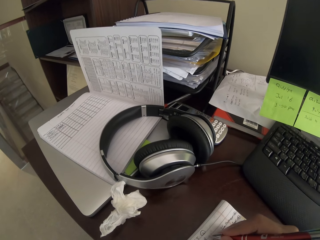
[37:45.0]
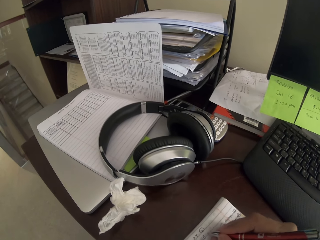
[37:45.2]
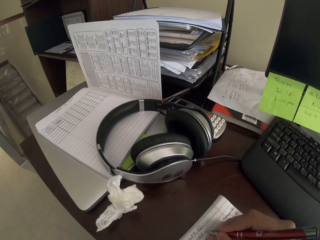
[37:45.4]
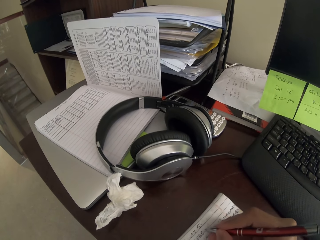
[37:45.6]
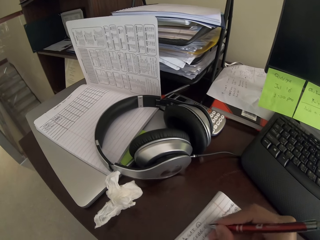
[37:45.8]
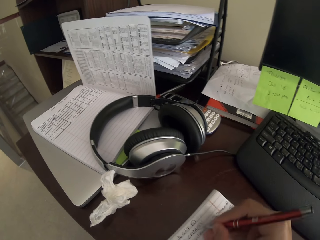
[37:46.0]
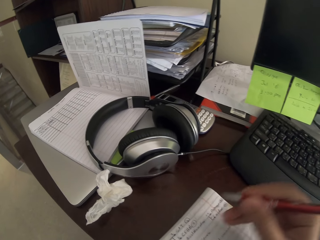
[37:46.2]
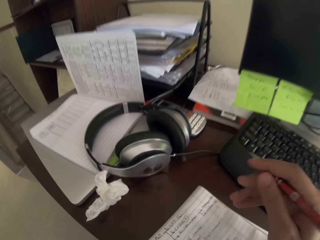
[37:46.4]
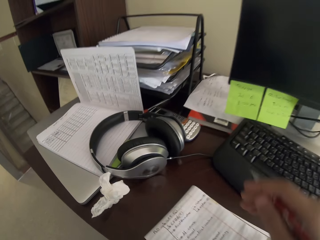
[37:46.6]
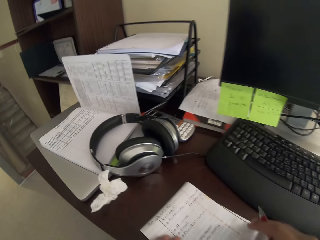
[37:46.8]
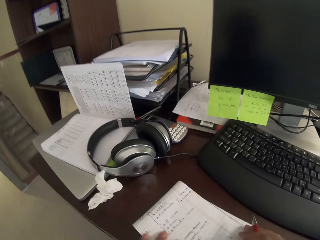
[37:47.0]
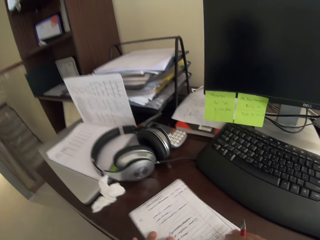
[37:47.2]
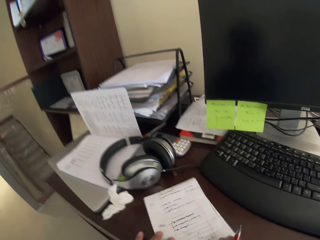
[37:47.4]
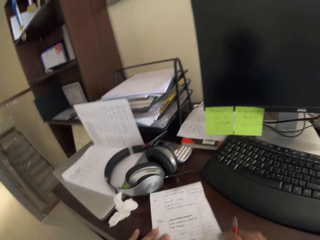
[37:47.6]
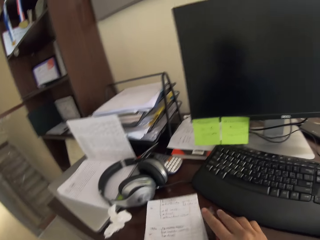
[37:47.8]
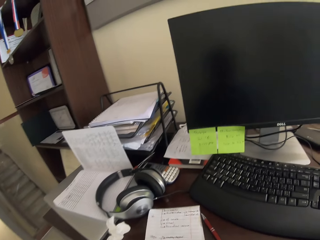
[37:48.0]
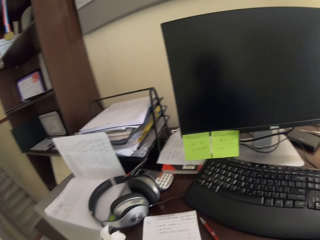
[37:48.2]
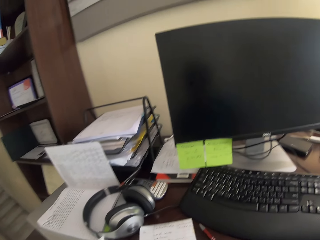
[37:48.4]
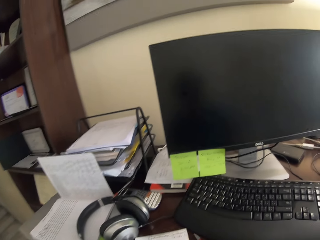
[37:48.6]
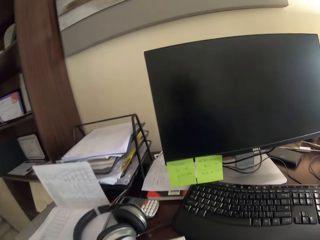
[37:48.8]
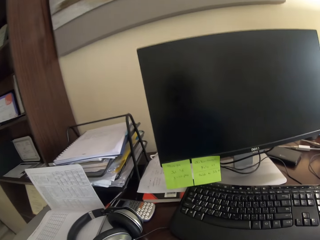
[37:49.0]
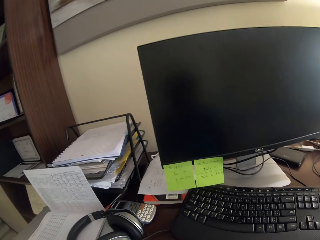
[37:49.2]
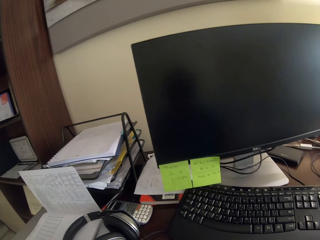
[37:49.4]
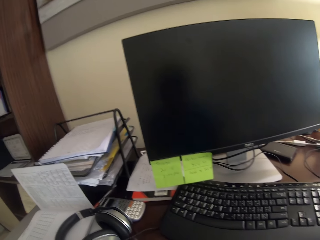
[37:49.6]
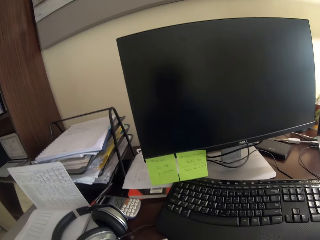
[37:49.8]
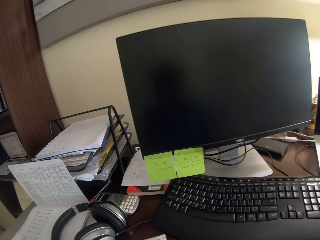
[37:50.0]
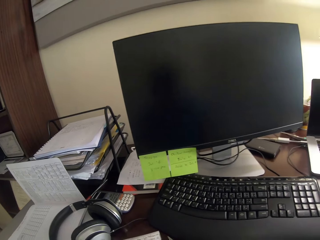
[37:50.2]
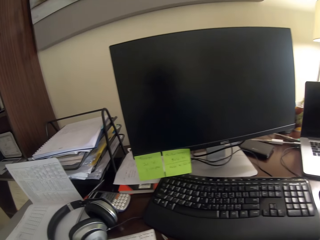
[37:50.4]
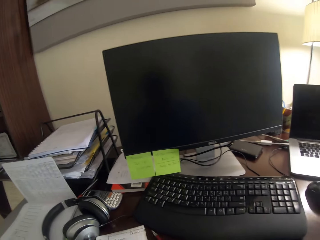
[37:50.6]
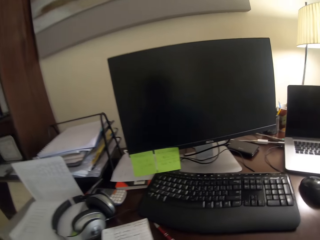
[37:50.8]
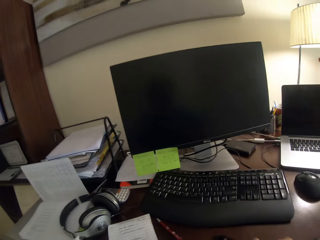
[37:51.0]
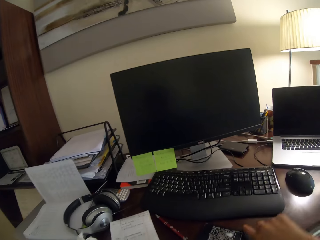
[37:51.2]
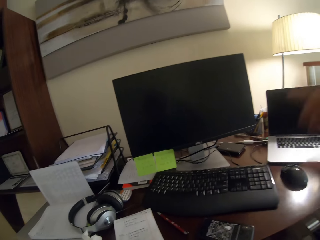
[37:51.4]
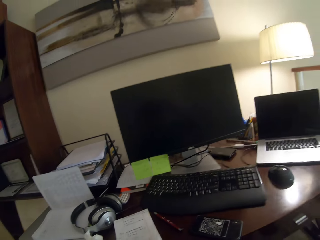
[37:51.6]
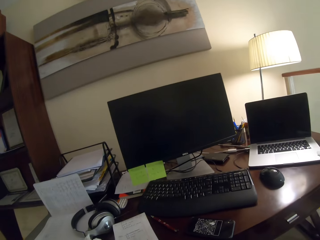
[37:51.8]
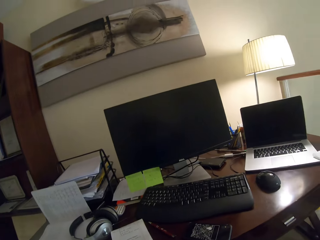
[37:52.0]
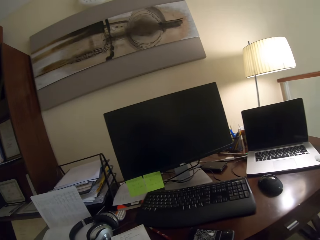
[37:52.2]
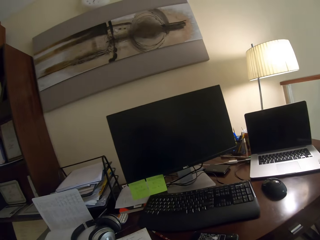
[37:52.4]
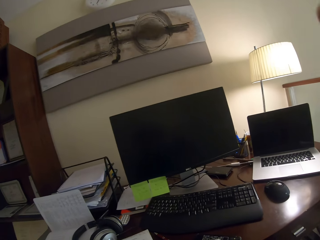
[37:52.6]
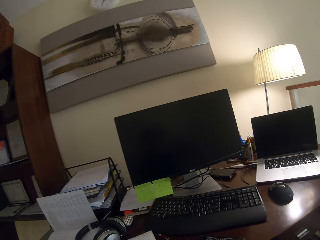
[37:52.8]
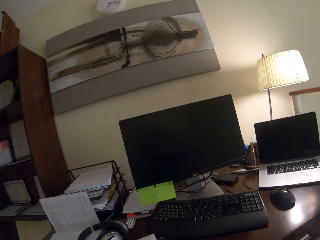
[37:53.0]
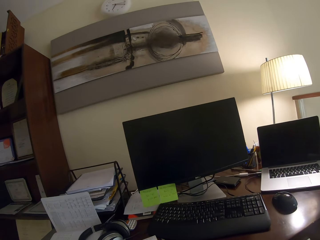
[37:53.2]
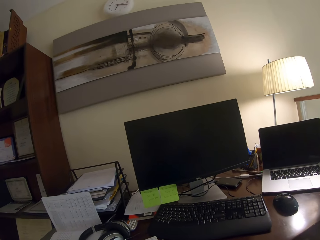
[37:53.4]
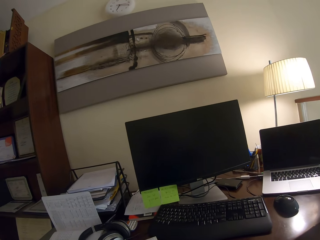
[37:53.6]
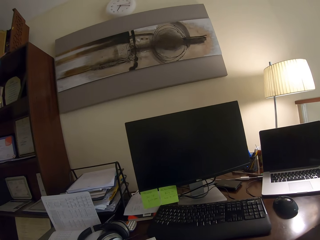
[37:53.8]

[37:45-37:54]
The camera wearer adjusts the pen. They move the book on the table. They drop the pen on the table. They look around on the worktable. They drop a phone on the worktable. They adjust the camera on the head.
